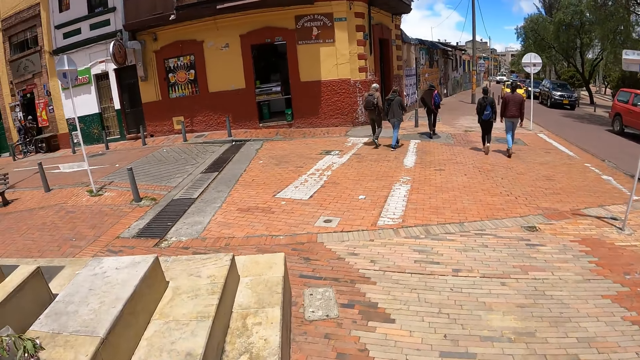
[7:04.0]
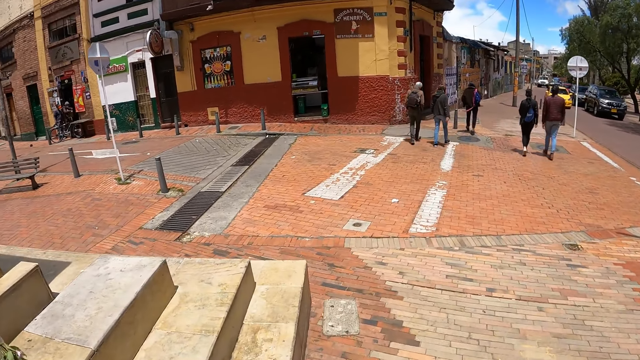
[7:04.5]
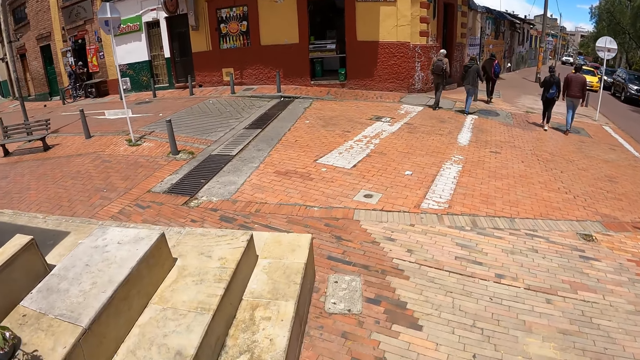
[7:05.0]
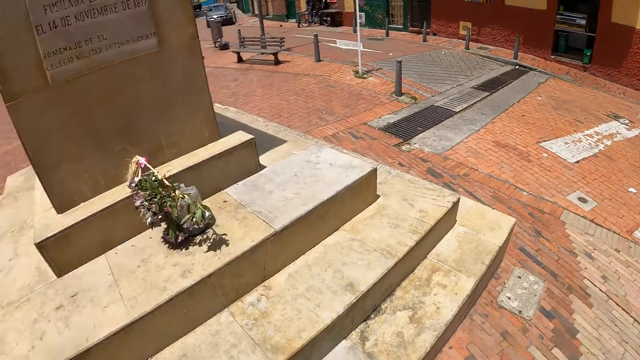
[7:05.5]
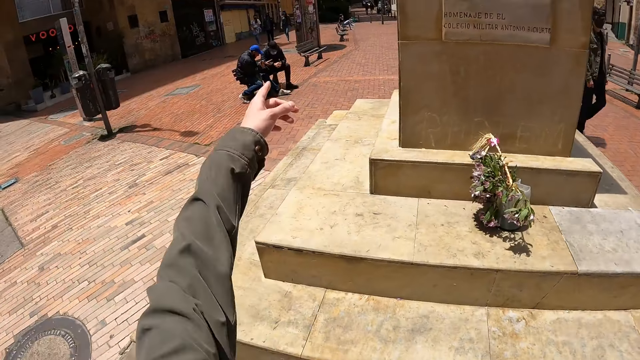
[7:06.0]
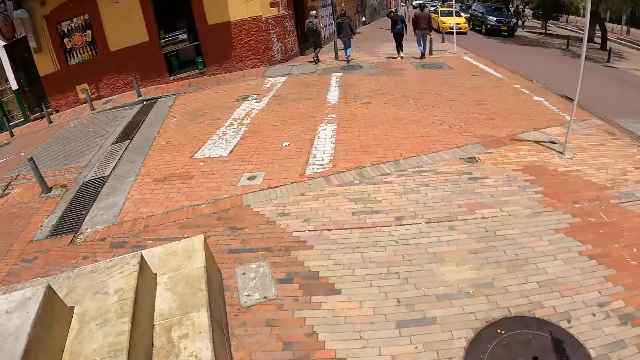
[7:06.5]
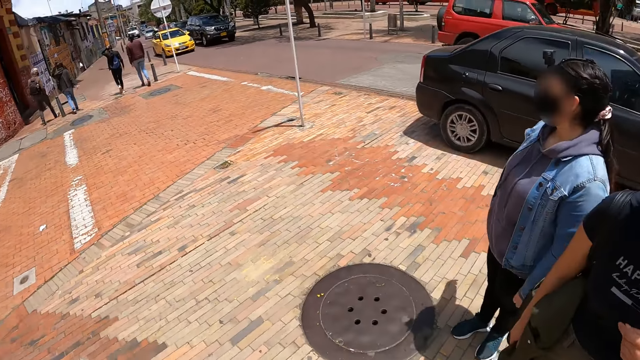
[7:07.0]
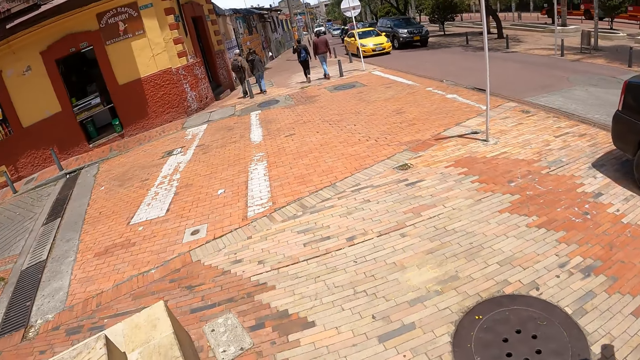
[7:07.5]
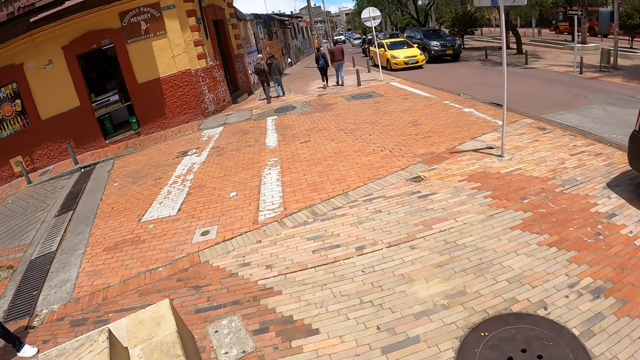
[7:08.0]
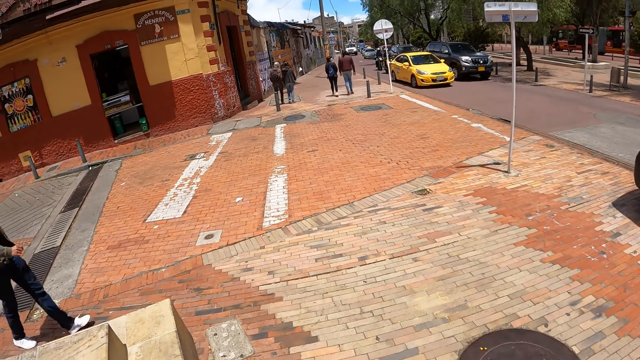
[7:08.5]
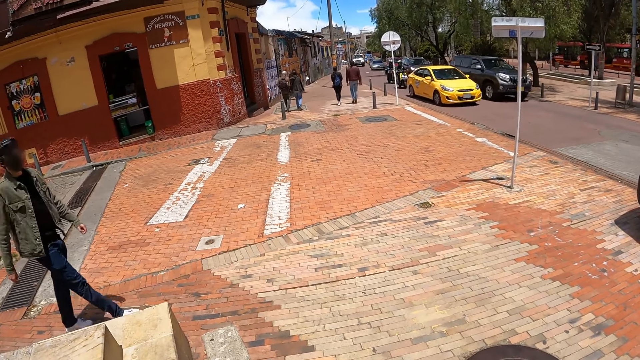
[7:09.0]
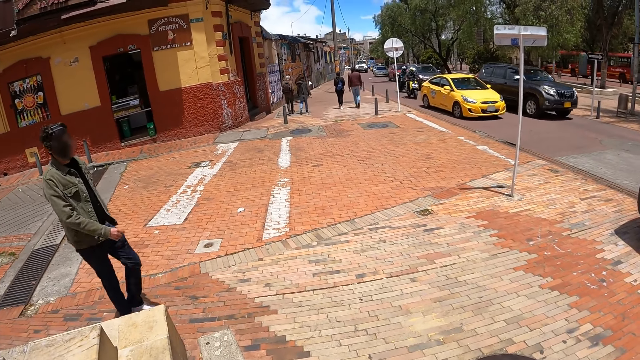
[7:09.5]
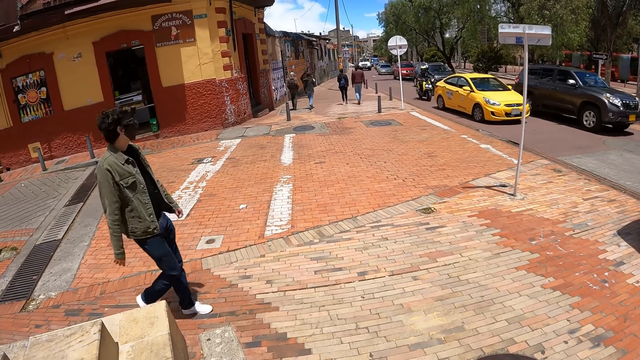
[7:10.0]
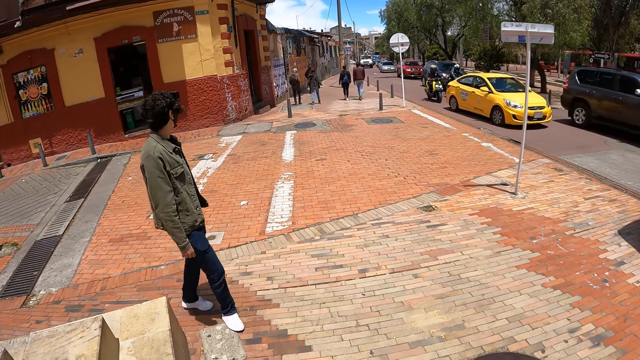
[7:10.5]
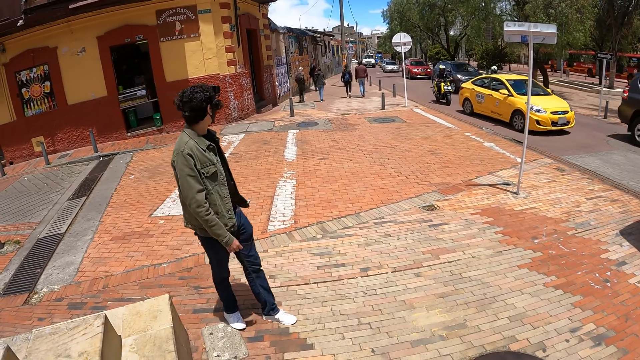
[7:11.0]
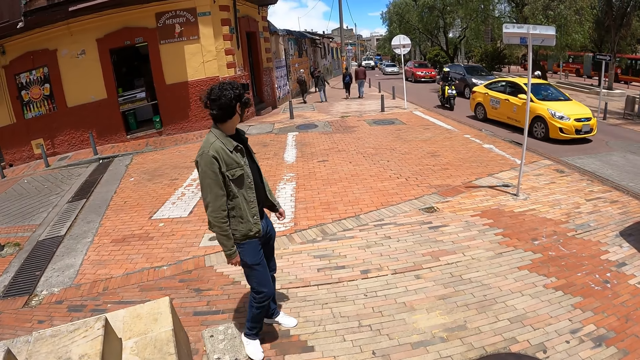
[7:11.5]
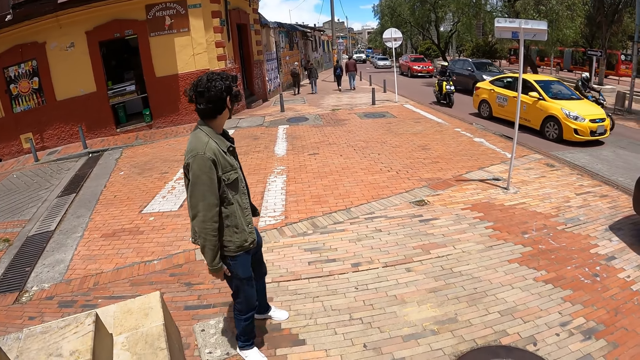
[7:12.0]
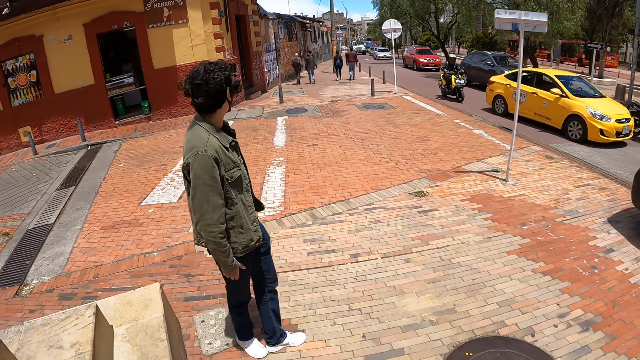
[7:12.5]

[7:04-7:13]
The camera wearer does a hand gesture. They look around the open area. A woman does a hand gesture. The camera wearer looks at the woman. They look around the open area. A man walks around the open area.

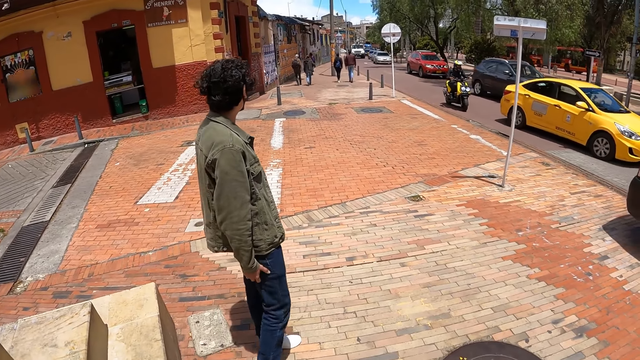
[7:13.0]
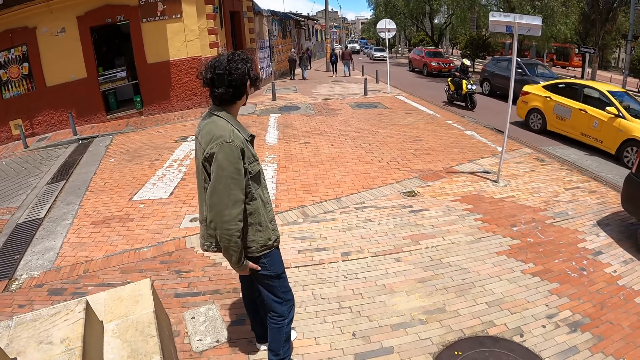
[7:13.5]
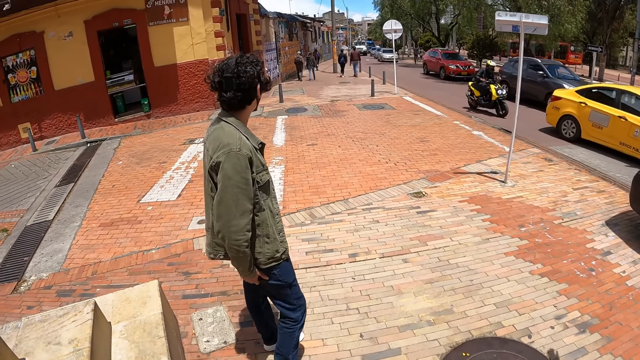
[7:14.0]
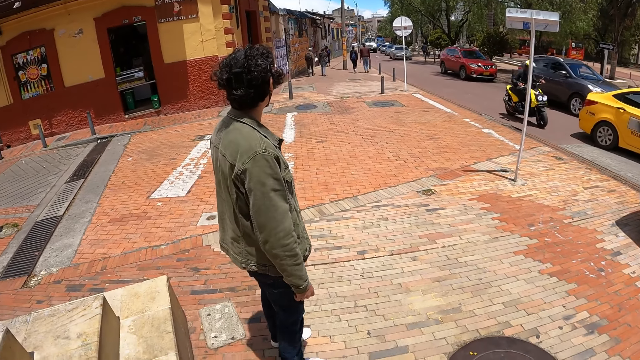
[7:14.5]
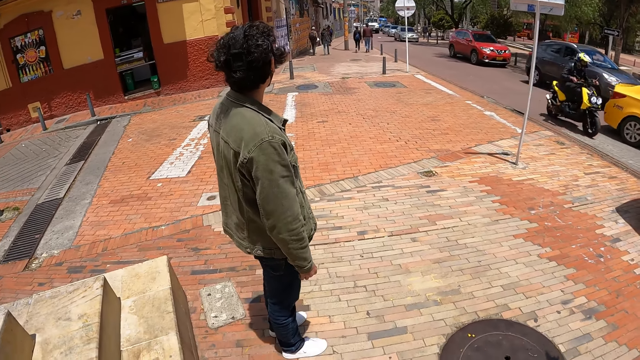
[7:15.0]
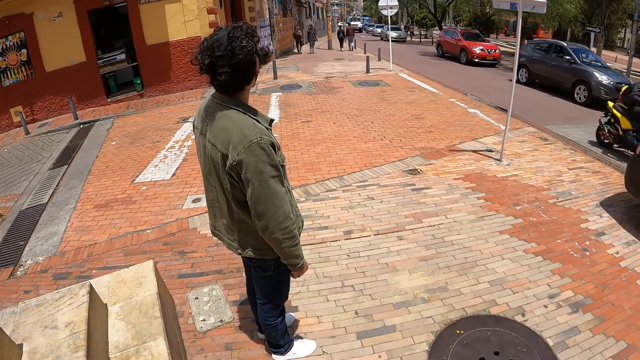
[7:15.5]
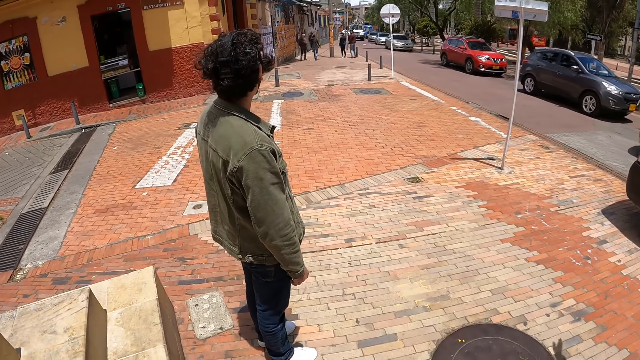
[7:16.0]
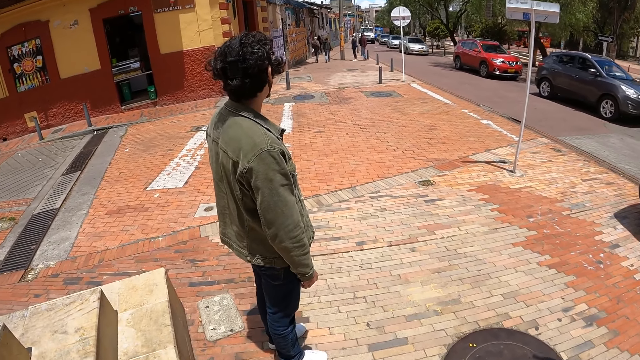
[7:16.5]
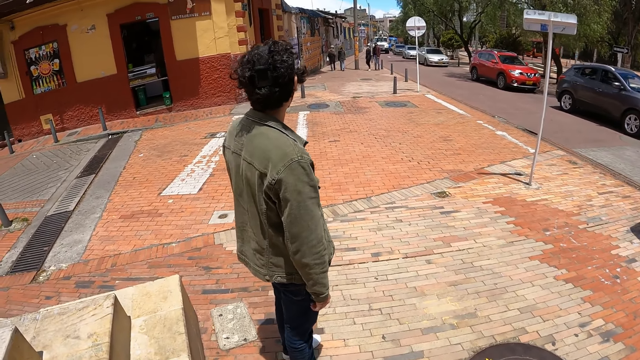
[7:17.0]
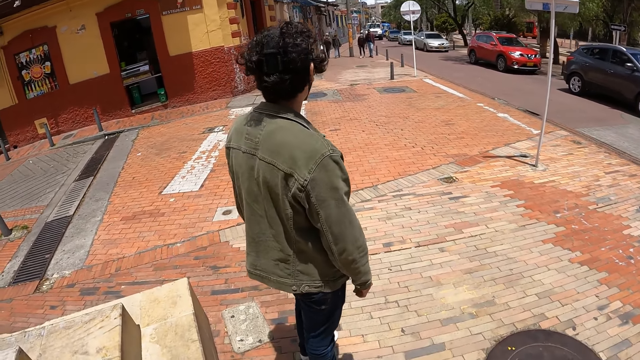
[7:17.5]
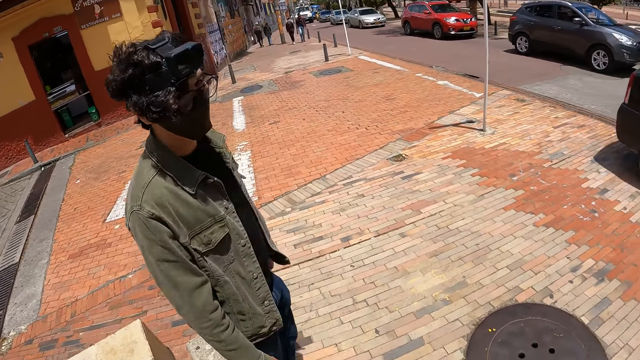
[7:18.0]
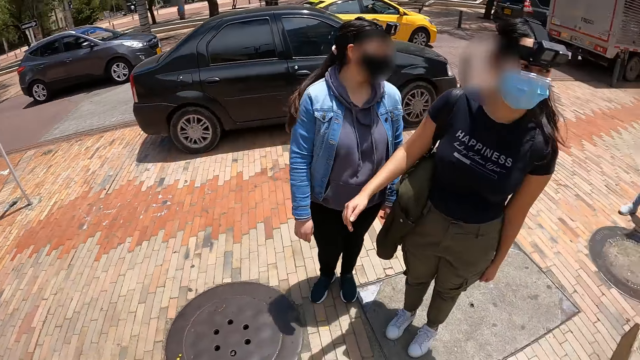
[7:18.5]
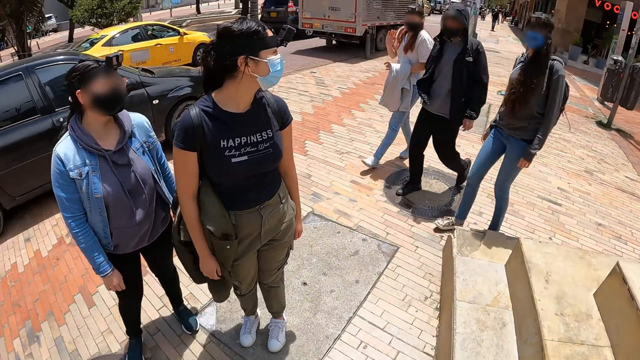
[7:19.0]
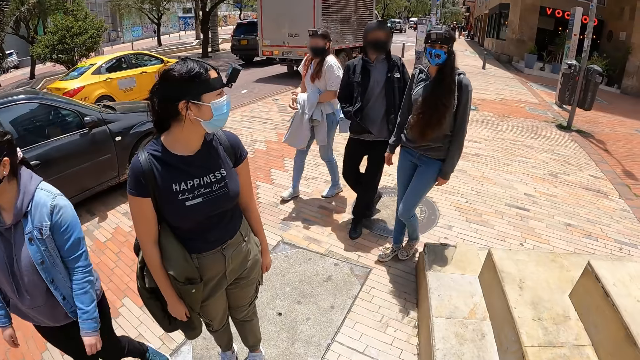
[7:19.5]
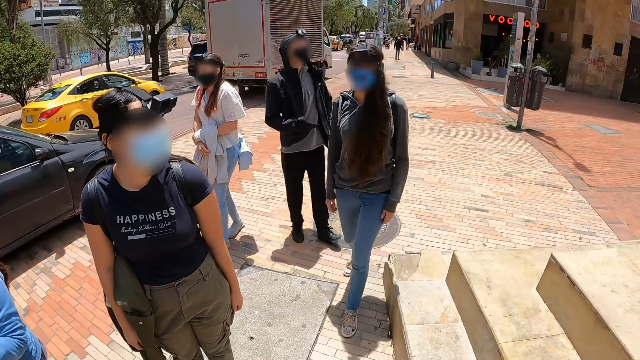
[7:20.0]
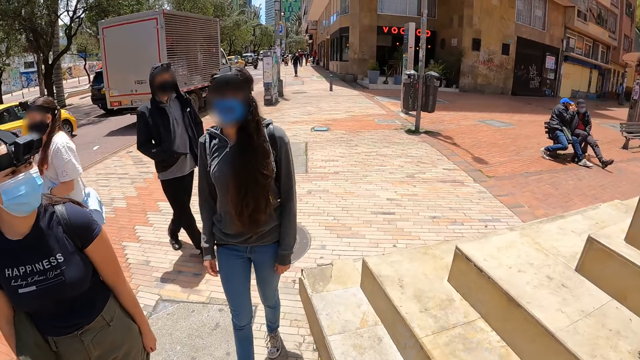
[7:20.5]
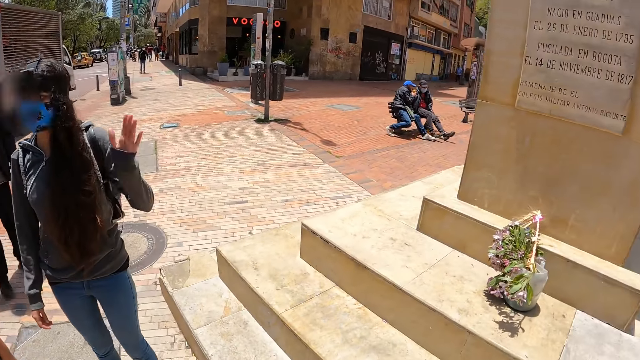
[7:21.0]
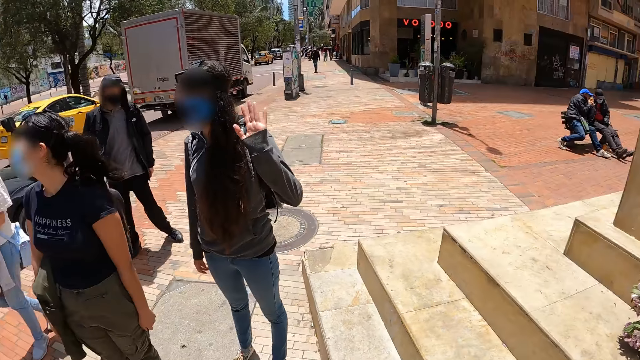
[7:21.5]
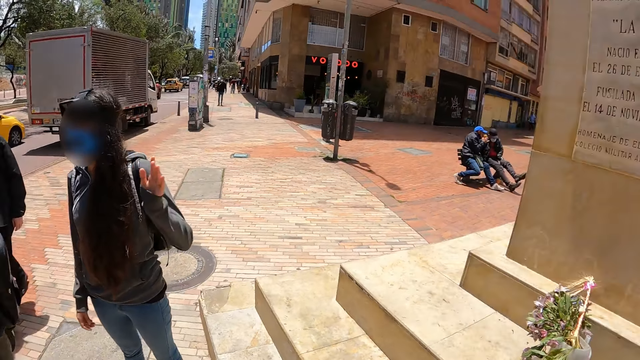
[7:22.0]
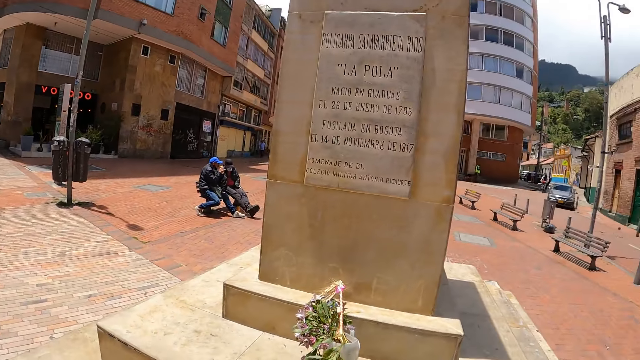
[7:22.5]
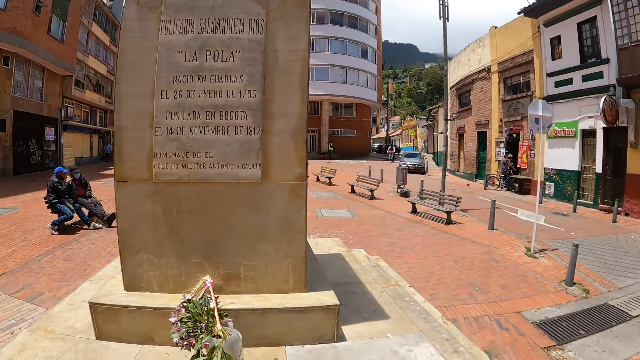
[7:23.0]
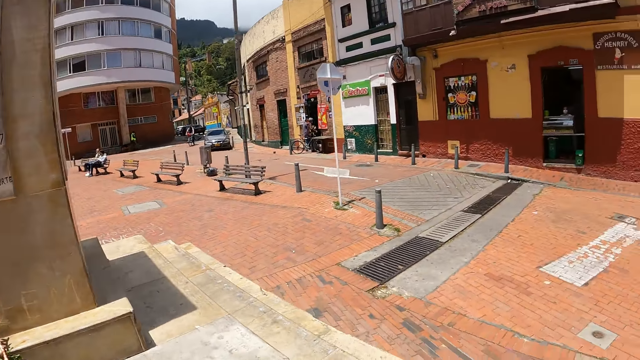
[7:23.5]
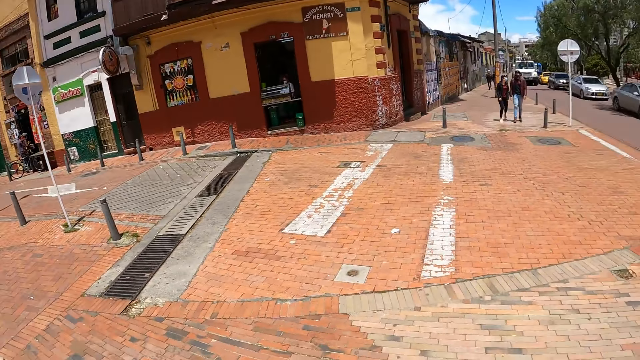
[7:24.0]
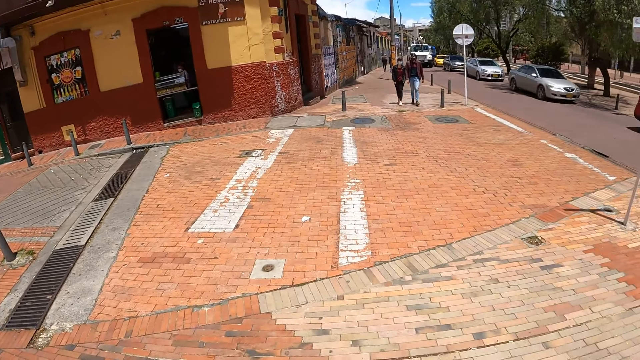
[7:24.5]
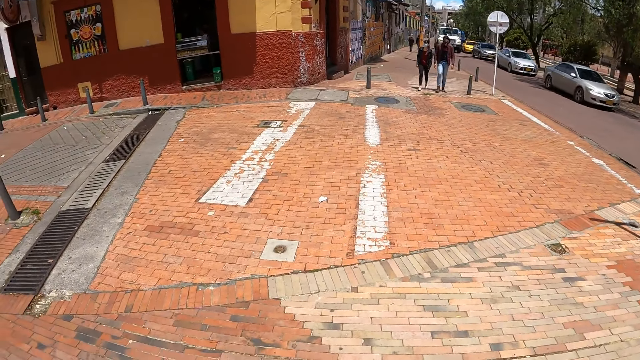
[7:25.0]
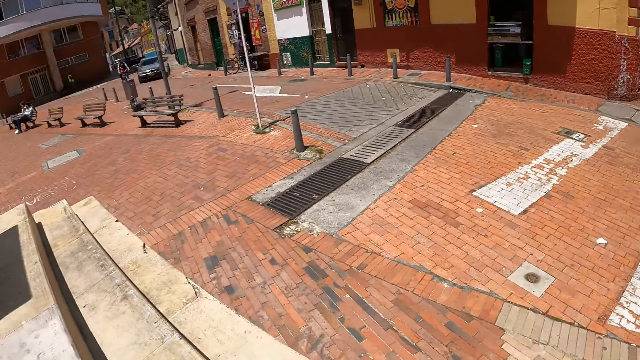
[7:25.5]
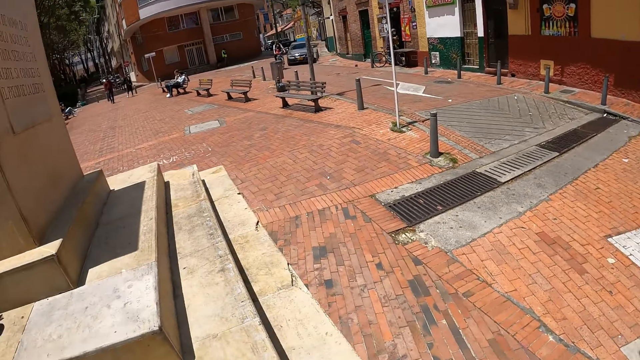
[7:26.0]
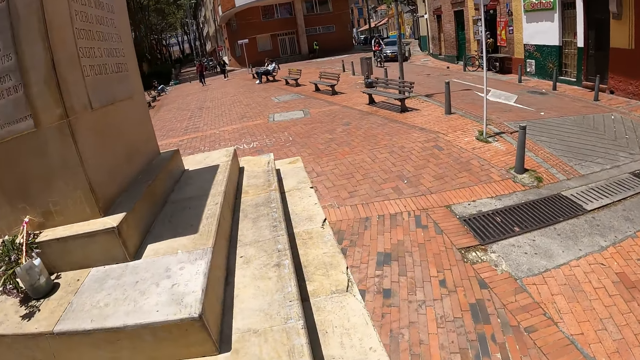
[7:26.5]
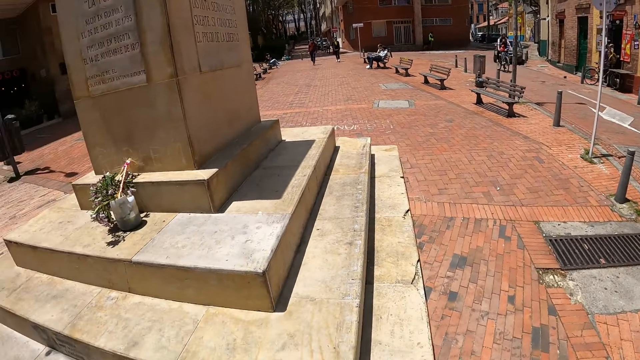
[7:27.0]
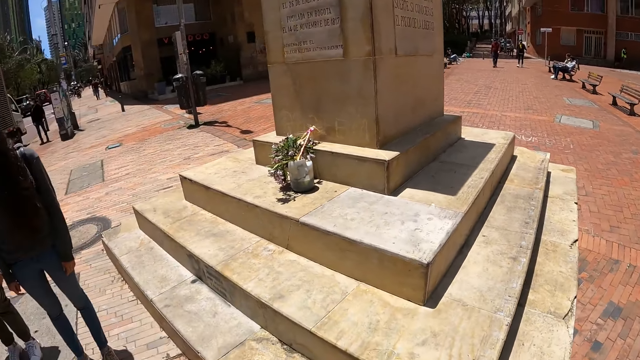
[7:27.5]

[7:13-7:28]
The camera wearer looks around the open area. They look at a woman and a person. Another woman does a hand gesture and walks in the open area. Another woman does a hand gesture. The camera wearer looks around the open area.
